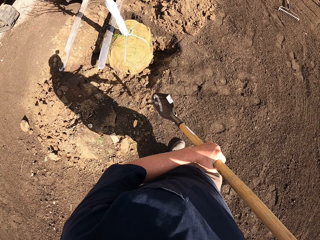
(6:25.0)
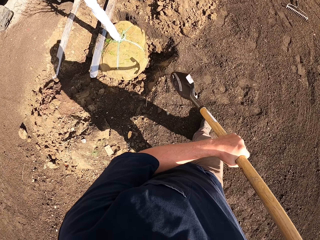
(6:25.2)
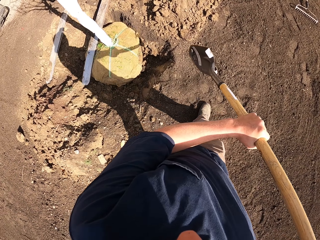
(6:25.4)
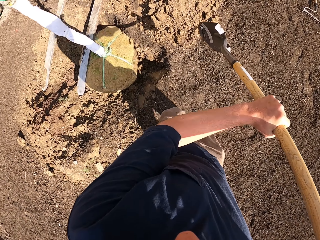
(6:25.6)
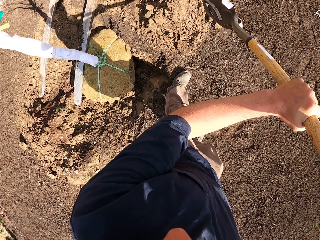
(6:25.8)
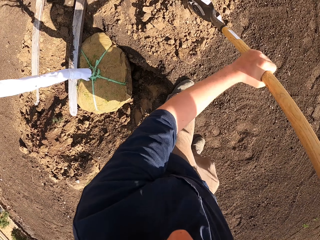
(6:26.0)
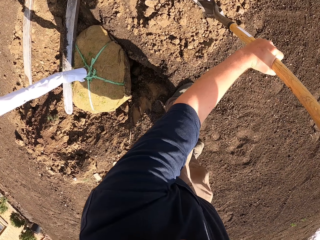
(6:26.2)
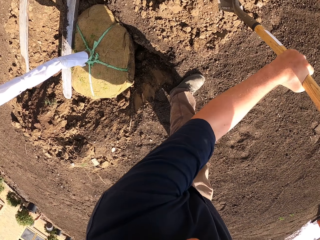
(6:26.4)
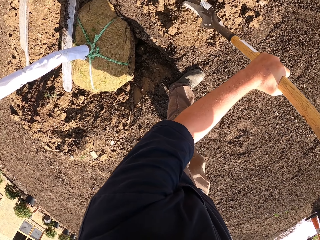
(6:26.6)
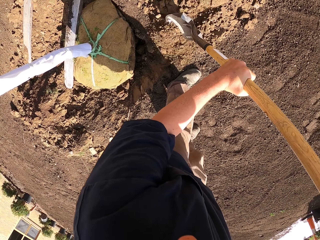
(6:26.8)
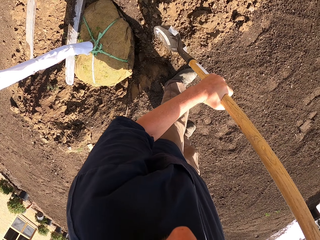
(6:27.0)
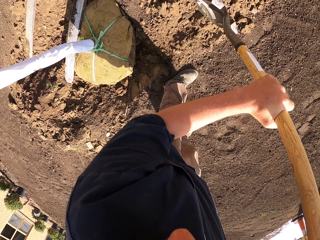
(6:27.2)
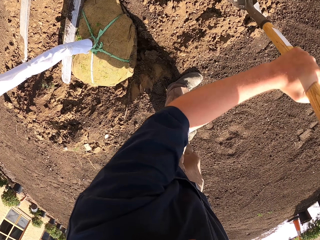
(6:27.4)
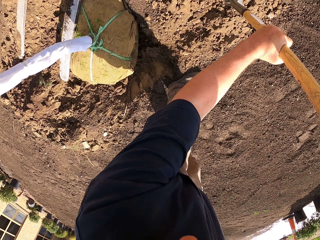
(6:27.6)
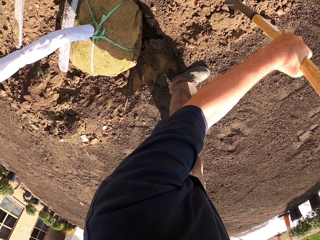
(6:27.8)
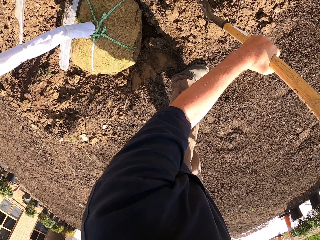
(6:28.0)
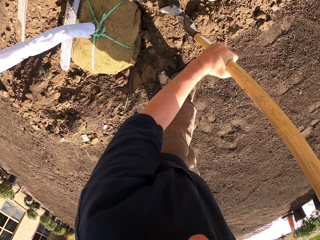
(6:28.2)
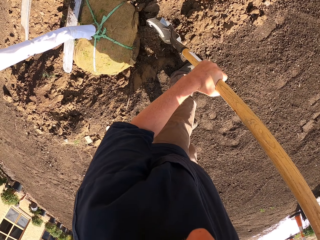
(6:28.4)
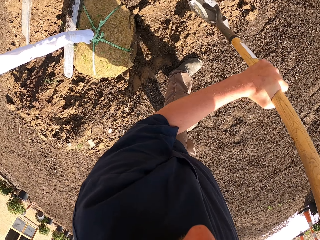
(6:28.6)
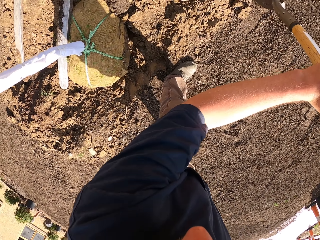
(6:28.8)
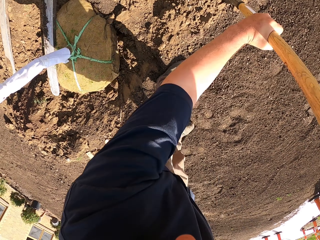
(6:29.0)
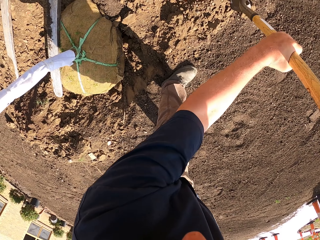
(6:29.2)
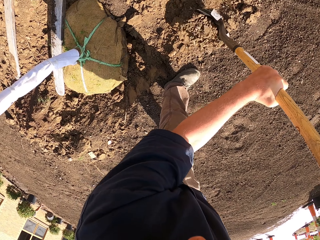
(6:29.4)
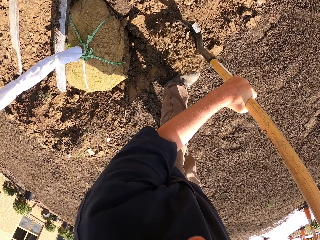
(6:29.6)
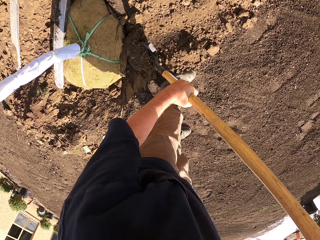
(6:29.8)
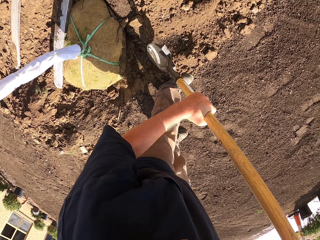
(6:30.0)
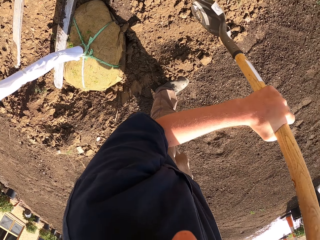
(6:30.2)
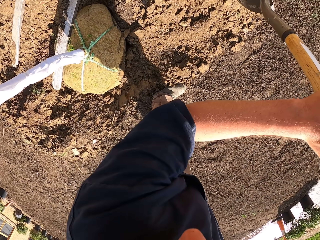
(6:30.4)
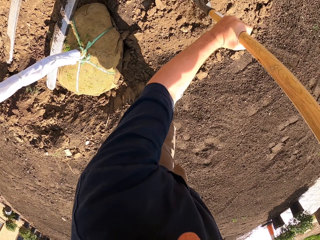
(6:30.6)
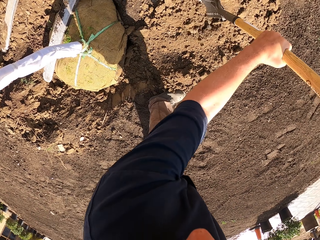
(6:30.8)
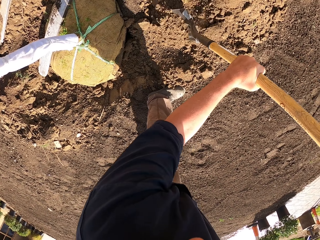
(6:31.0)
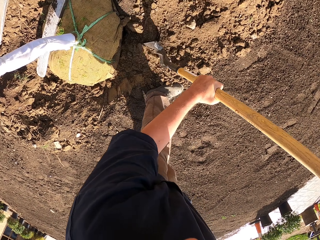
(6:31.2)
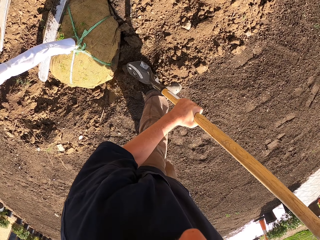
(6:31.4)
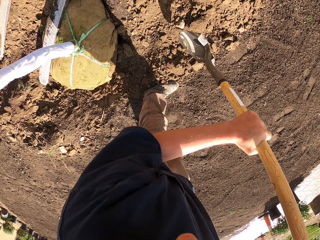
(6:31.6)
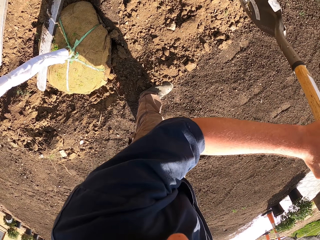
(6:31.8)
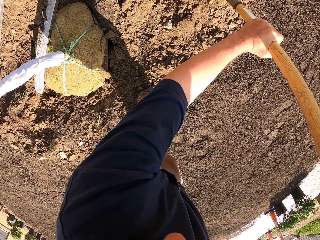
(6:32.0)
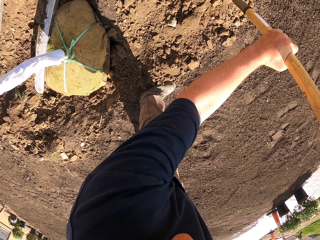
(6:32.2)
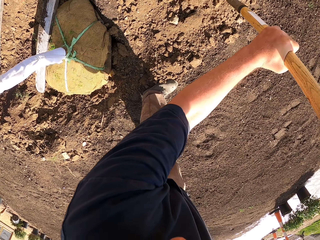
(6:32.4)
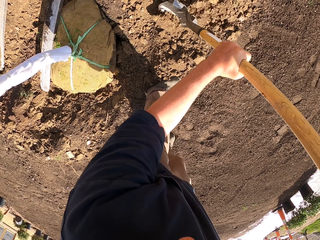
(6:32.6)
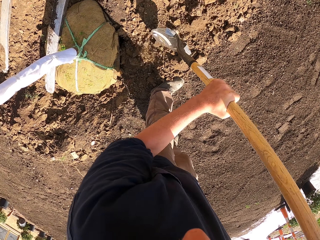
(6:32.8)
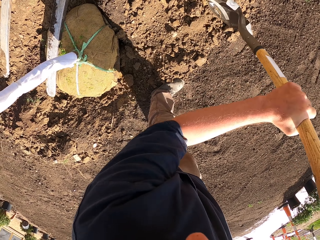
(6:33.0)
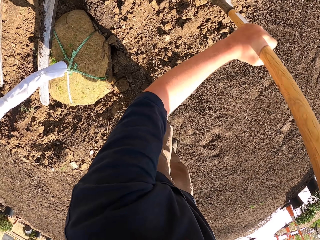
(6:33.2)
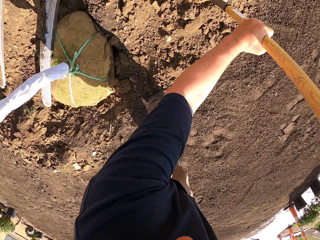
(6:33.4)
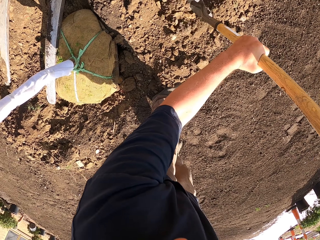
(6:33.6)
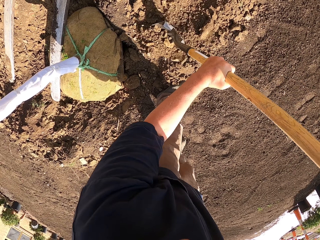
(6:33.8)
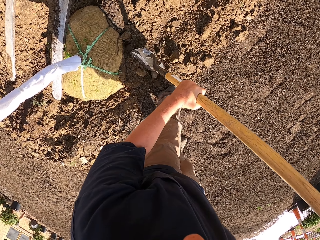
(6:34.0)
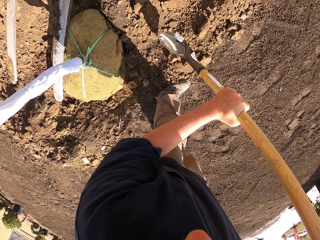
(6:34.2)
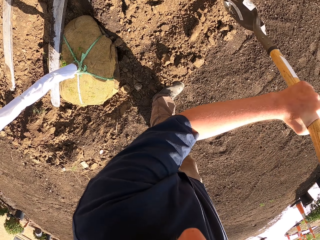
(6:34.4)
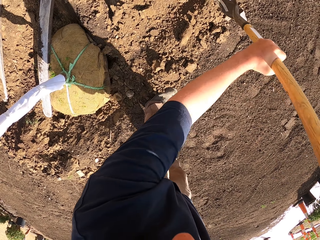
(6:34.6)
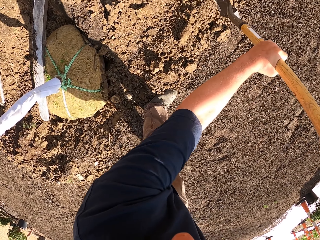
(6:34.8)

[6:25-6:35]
The camera wearer scrapes the soil with the shovel. They cover the tree with soil.

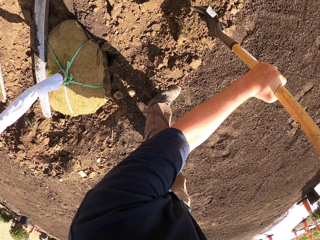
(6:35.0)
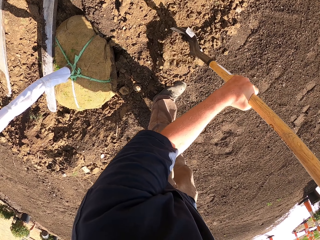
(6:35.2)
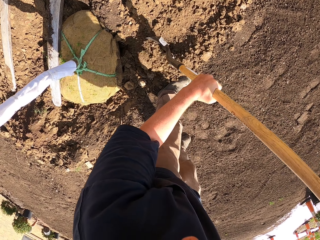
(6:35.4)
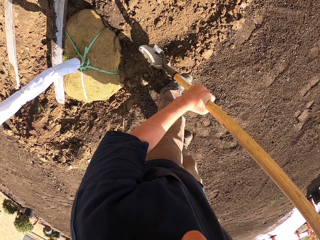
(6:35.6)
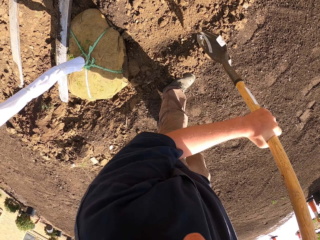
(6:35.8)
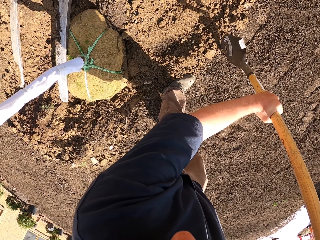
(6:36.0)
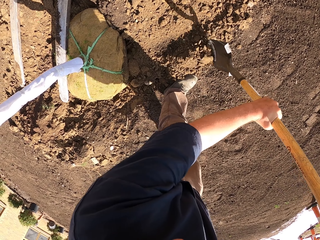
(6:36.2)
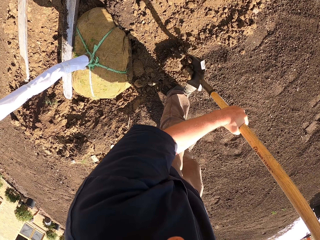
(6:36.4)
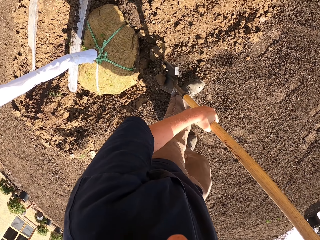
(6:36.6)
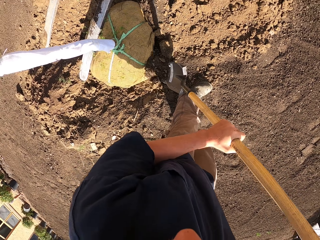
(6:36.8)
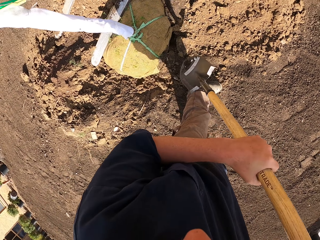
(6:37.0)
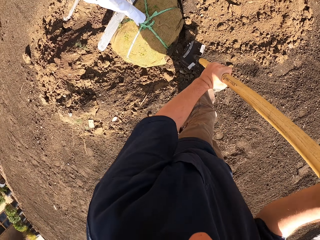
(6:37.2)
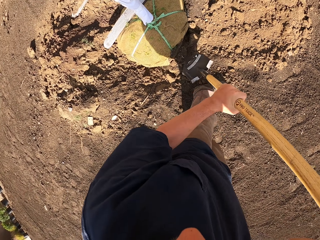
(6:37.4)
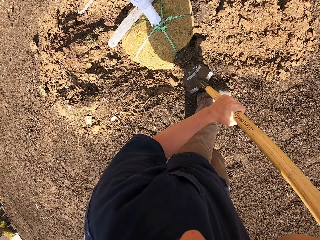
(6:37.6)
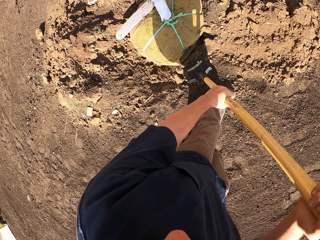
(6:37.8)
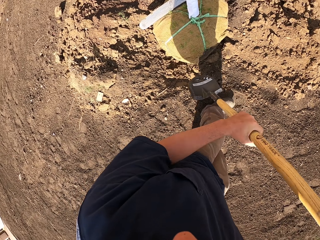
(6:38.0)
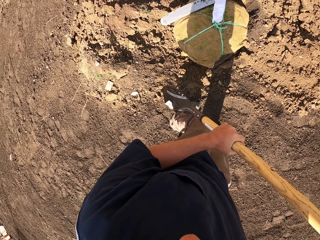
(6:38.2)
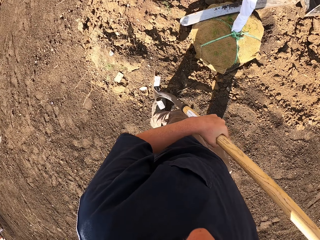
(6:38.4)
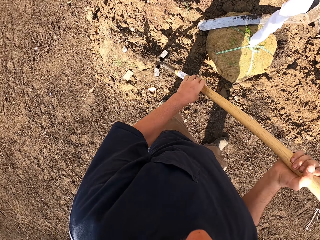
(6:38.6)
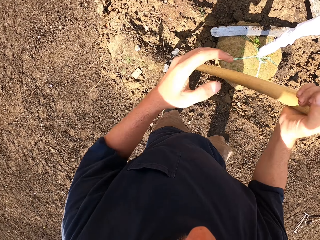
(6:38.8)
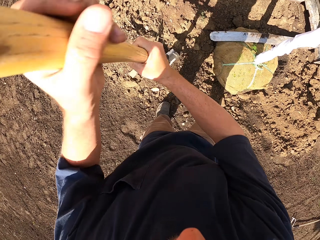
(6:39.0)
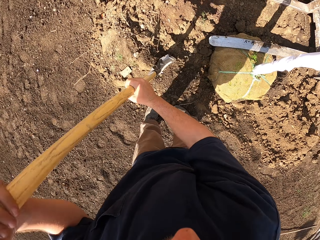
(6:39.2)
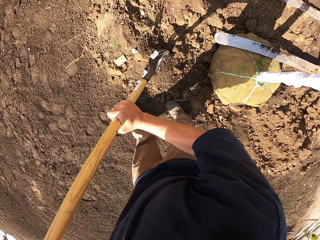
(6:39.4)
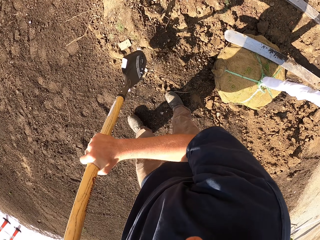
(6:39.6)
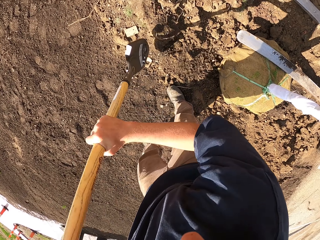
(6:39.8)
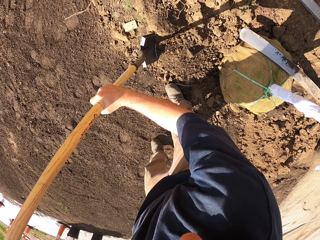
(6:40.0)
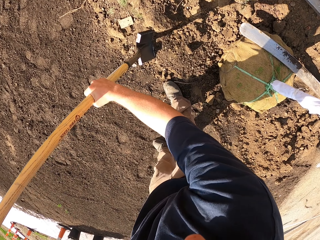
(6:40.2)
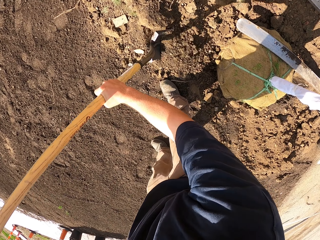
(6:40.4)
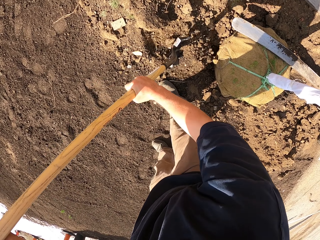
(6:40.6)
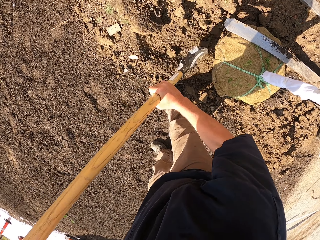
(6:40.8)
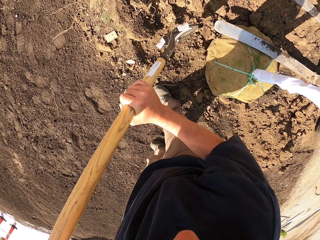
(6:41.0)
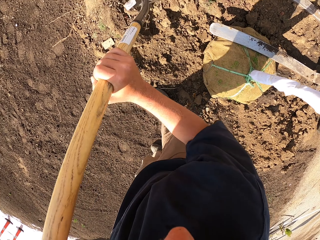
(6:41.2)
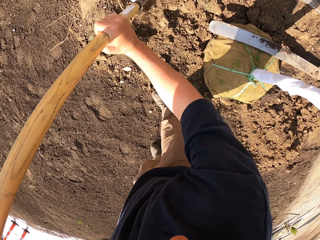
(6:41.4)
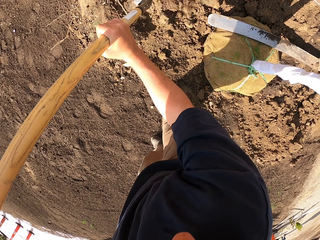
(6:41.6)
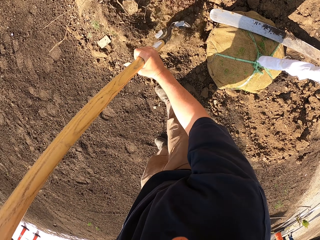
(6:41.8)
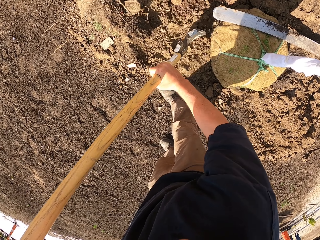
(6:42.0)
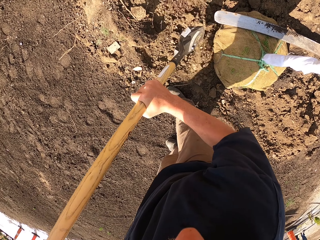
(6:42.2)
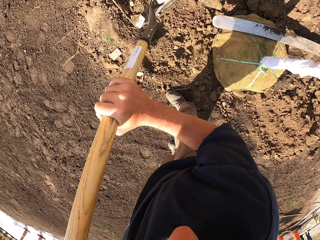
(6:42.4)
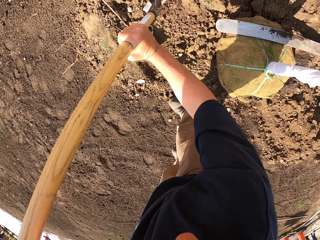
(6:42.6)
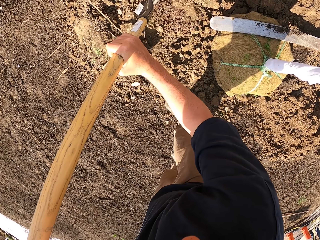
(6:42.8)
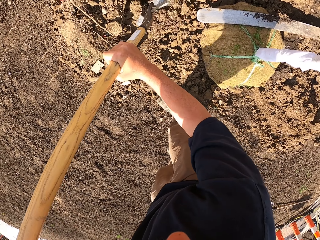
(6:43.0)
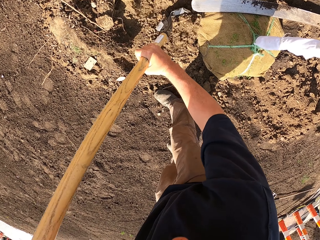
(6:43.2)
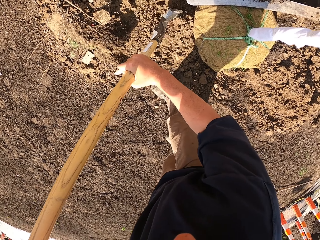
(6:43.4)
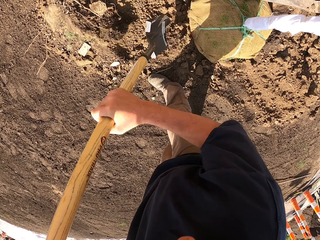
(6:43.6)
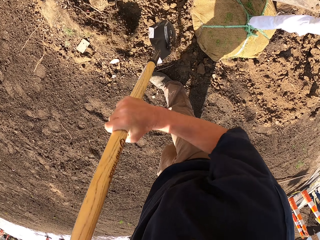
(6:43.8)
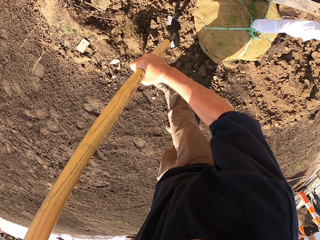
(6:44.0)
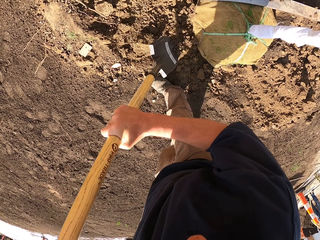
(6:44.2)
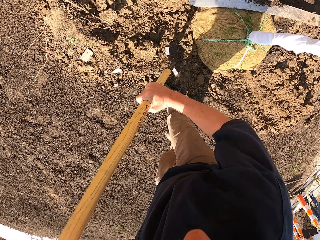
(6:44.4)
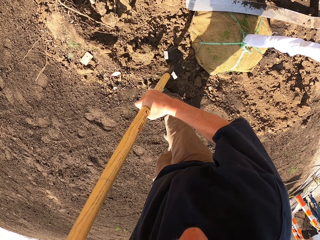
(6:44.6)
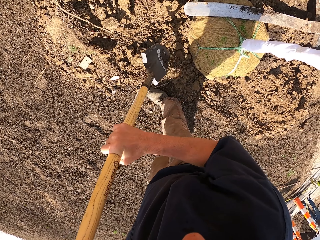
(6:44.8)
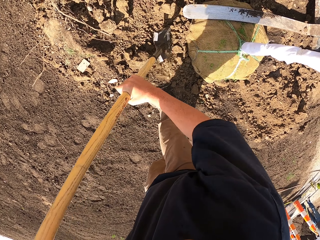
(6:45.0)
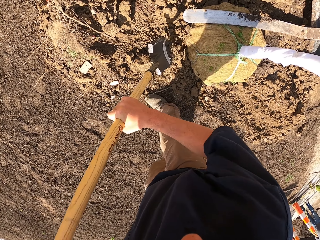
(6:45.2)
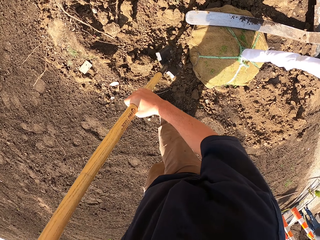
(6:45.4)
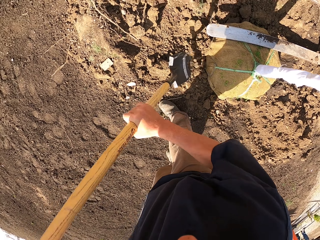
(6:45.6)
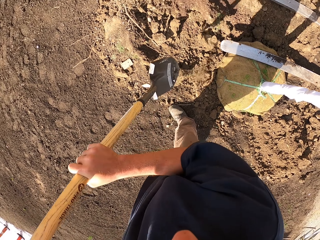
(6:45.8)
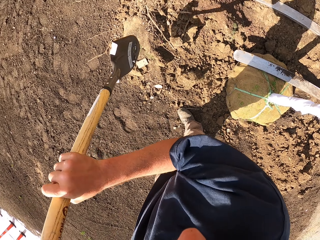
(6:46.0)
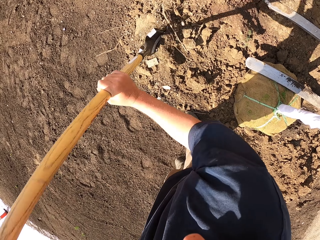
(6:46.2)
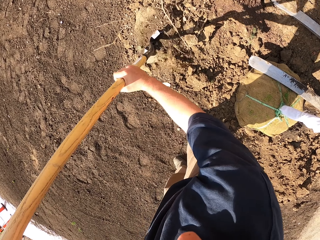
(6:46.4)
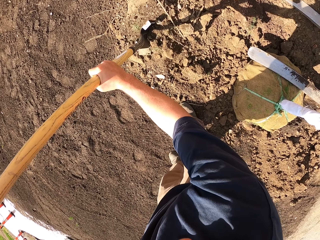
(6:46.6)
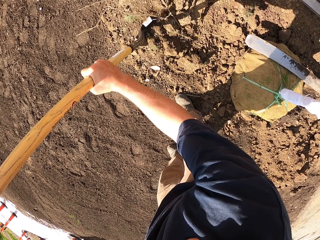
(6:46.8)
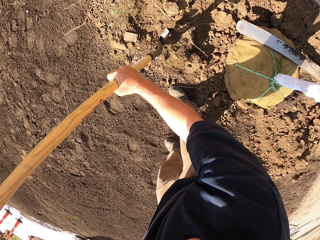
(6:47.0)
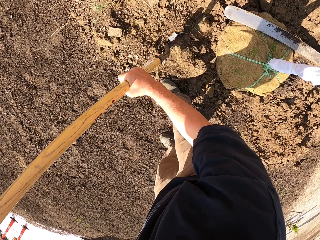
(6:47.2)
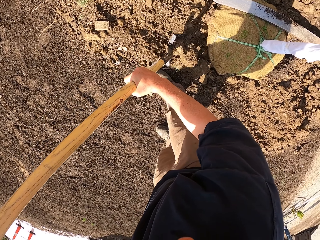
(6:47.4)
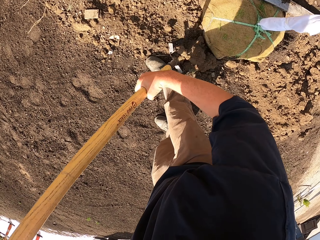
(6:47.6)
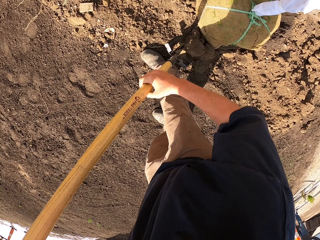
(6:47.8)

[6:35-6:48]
The camera wearer tucks the soil on the ground. They move on the field. They scrape the soil with the shovel. They tuck the soil on the ground. They scrape the soil with the shovel.
